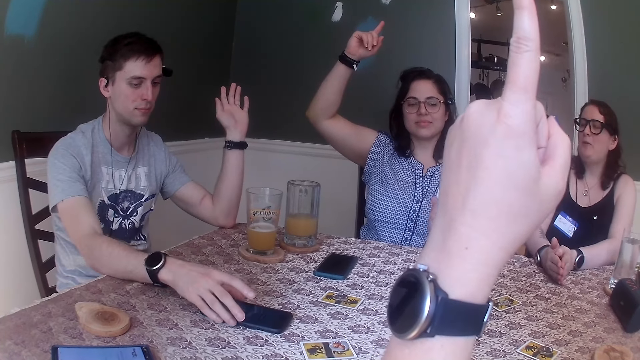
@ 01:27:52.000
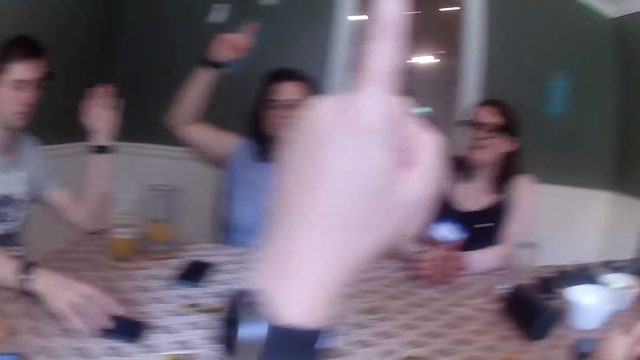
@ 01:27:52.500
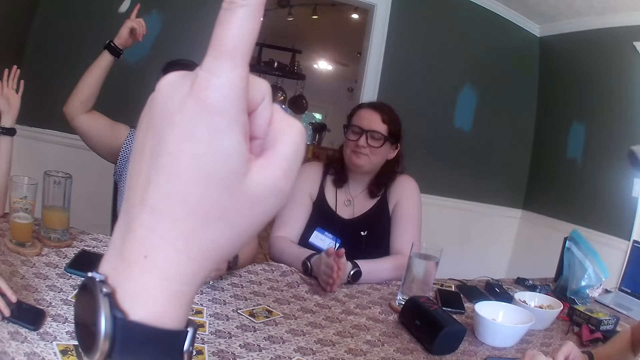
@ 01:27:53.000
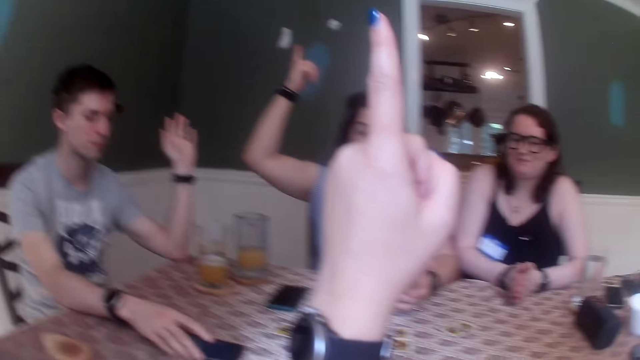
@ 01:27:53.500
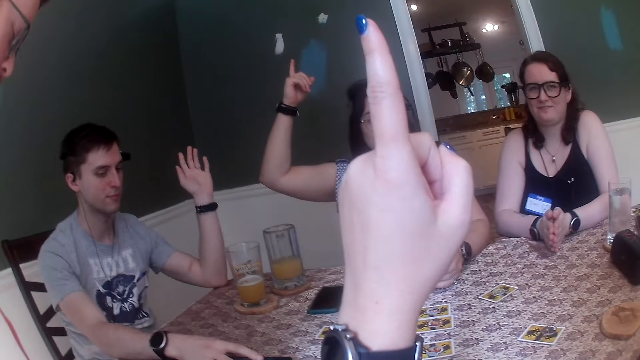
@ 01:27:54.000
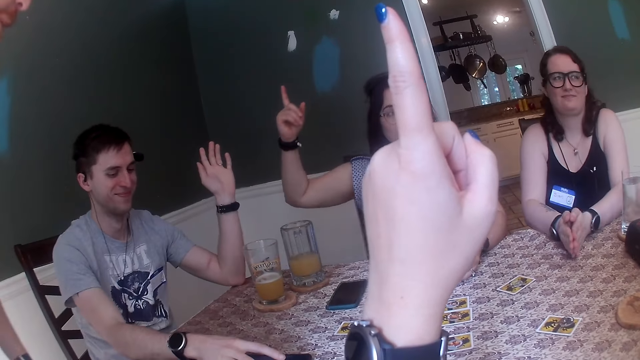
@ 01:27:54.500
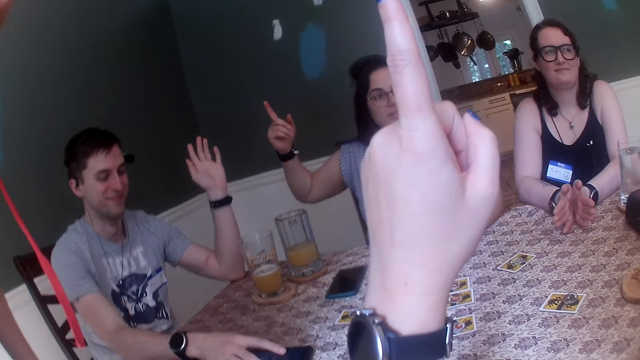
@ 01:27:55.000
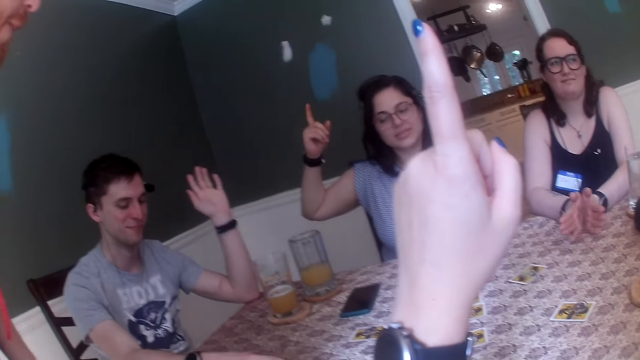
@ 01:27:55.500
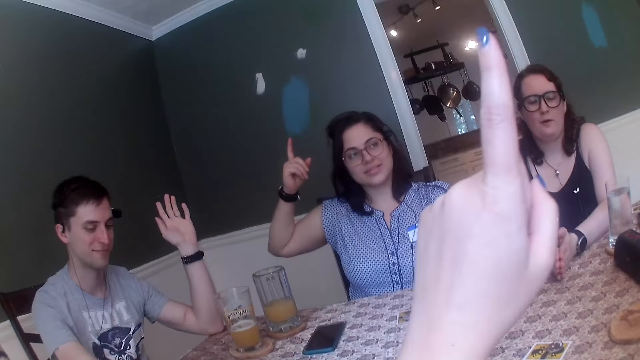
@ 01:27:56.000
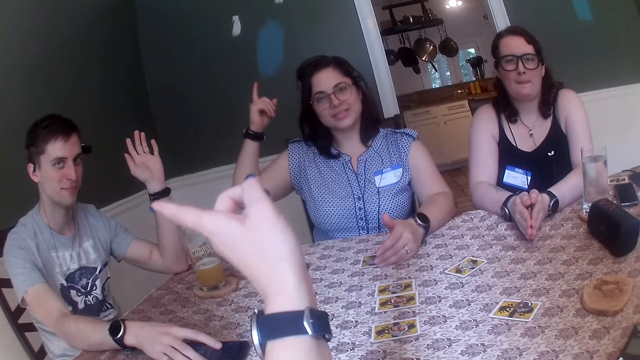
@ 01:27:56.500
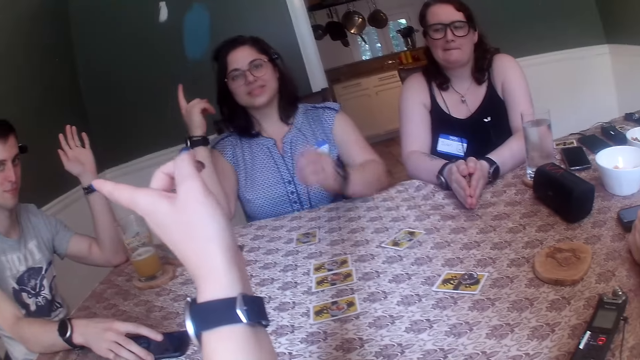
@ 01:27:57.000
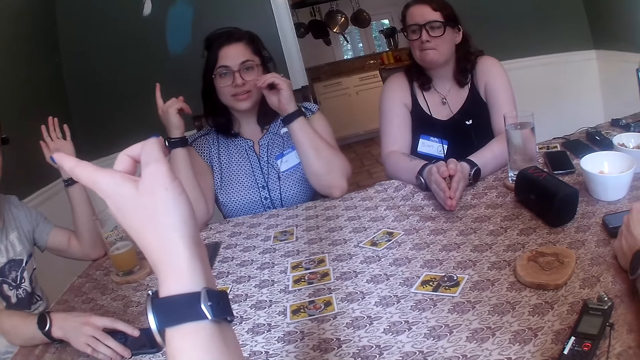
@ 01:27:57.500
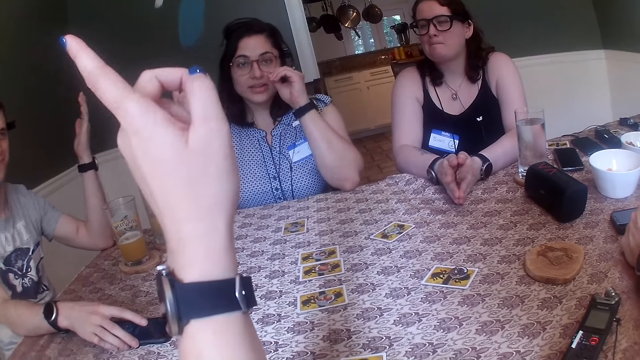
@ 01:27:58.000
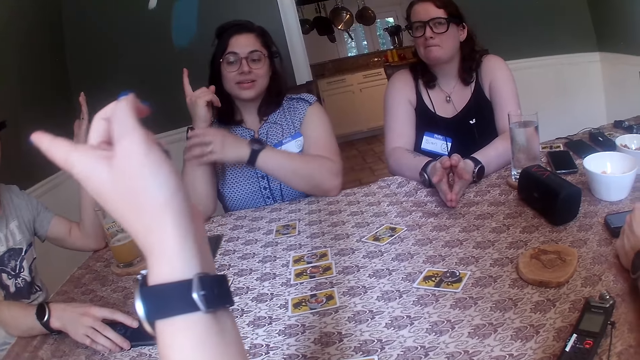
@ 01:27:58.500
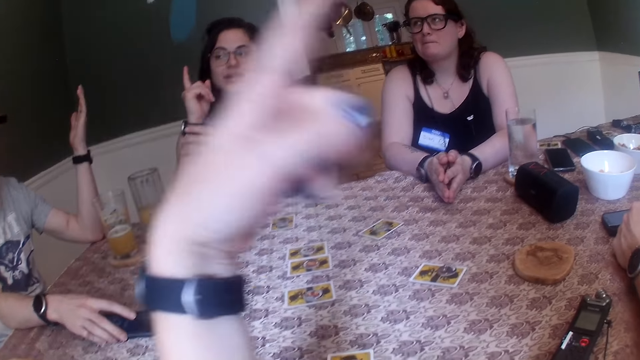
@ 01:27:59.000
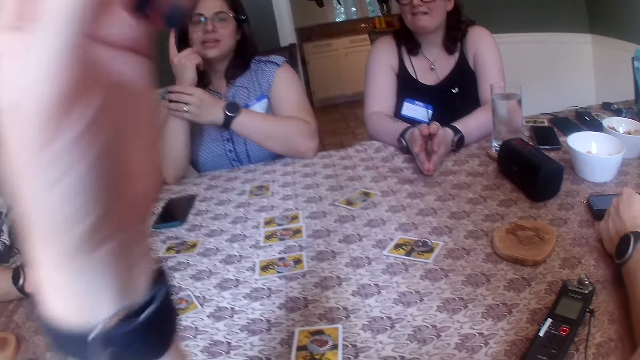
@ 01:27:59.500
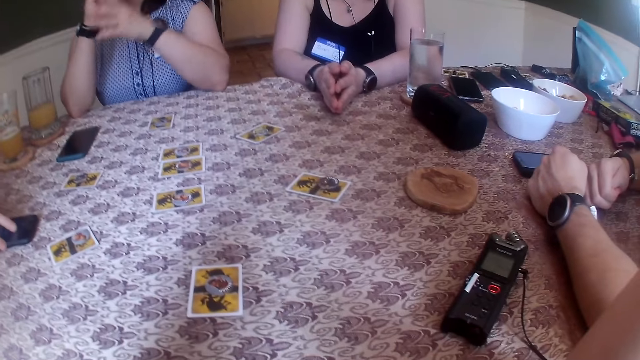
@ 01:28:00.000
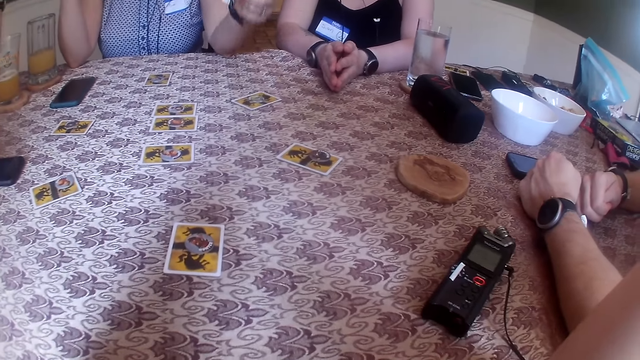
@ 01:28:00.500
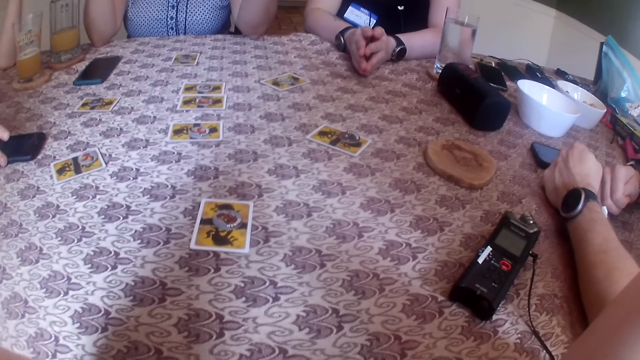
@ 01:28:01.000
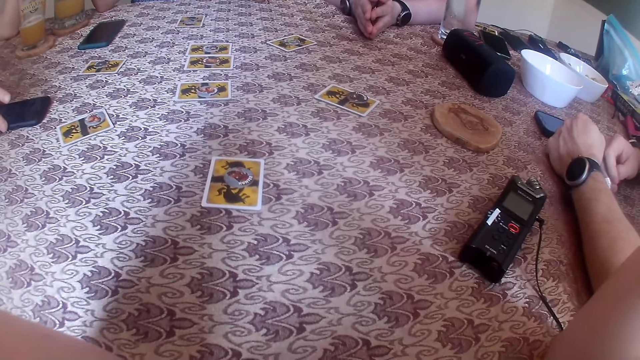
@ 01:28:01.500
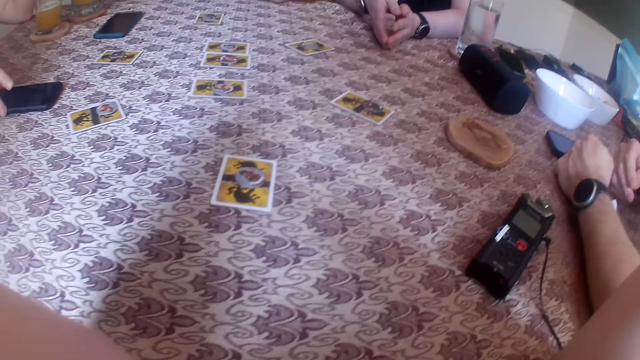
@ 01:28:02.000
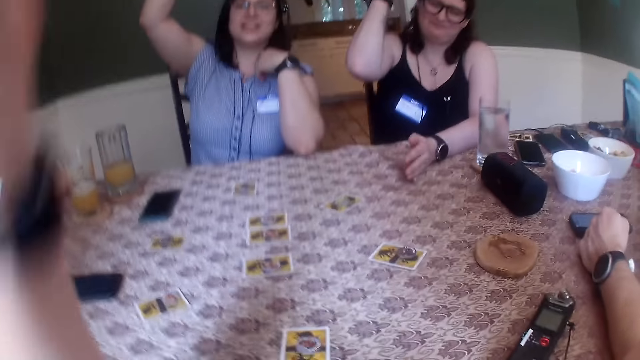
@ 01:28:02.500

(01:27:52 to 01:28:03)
A man holds the phone on the table with his right hand. A woman claps her hands. Another woman adjusts her eyeglasses with her left hand.

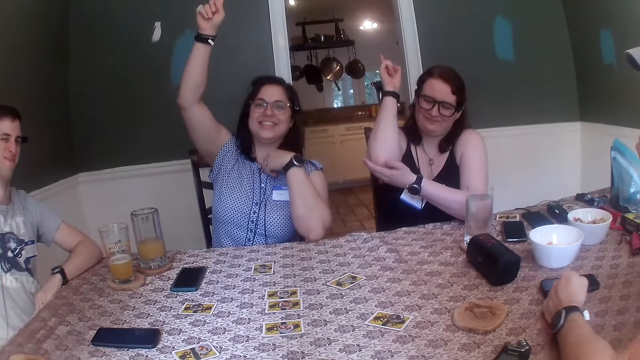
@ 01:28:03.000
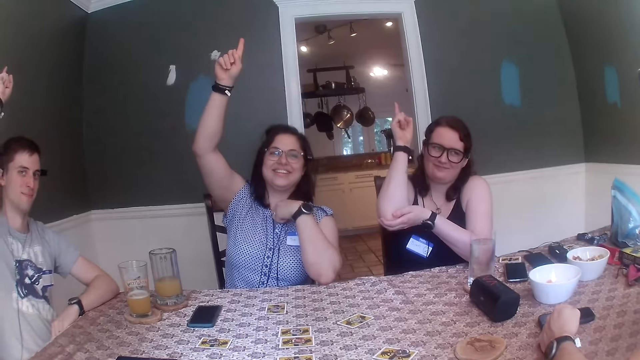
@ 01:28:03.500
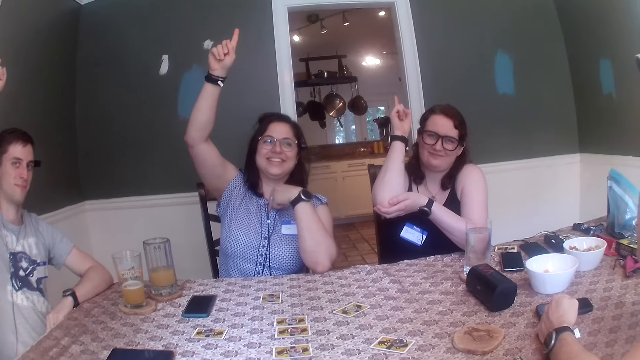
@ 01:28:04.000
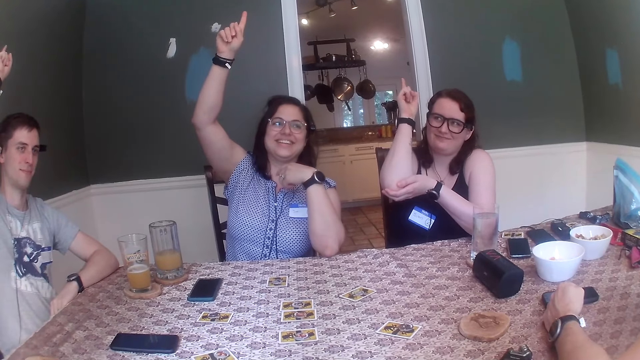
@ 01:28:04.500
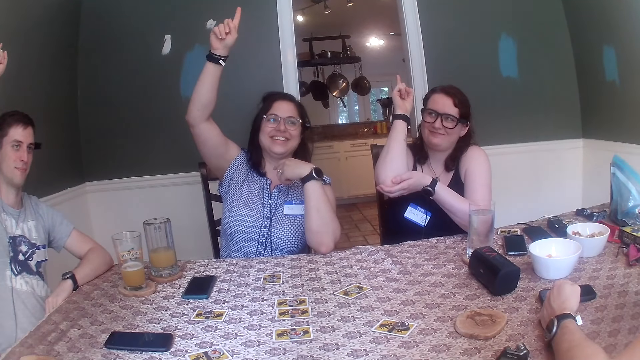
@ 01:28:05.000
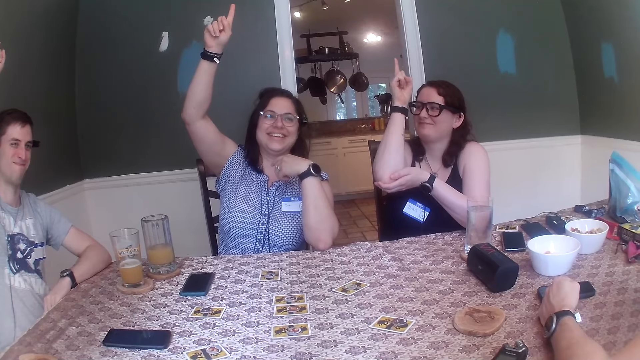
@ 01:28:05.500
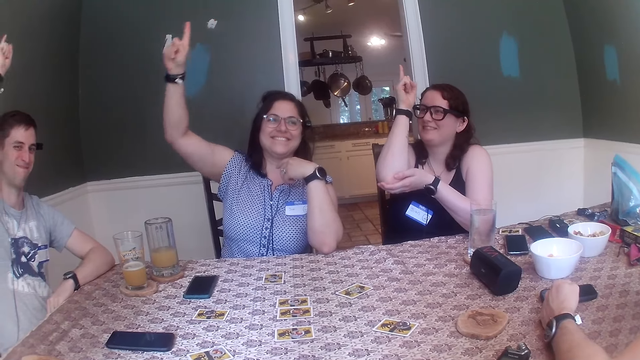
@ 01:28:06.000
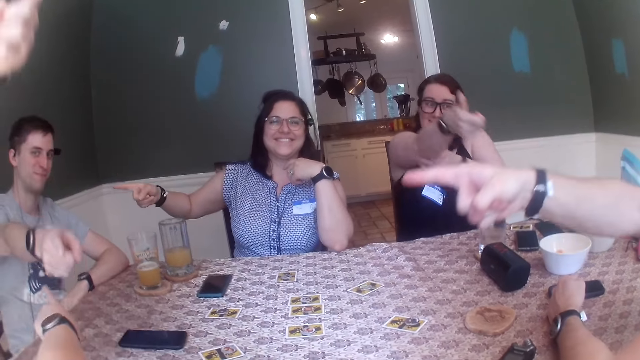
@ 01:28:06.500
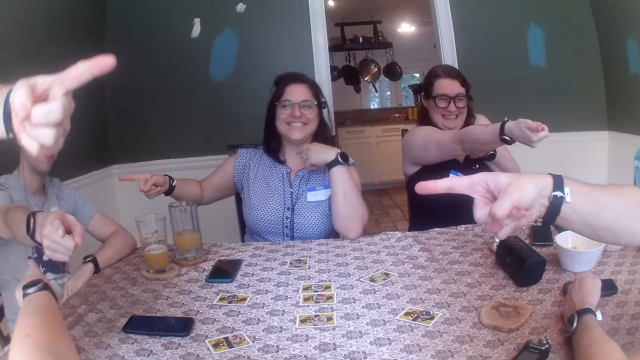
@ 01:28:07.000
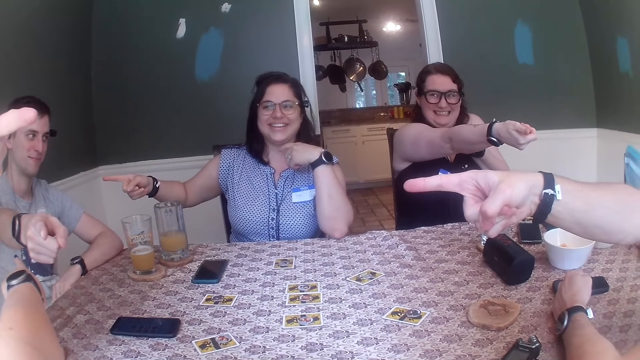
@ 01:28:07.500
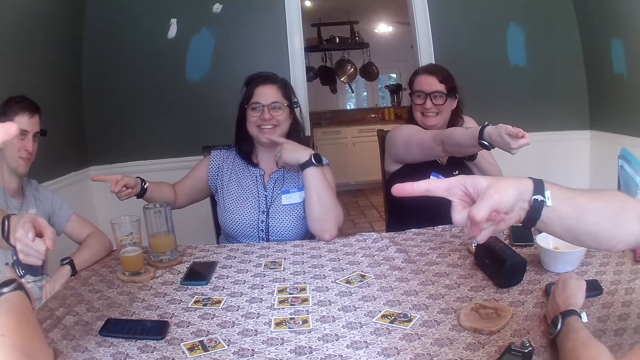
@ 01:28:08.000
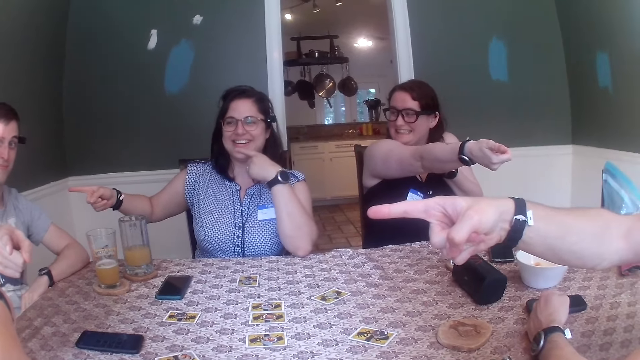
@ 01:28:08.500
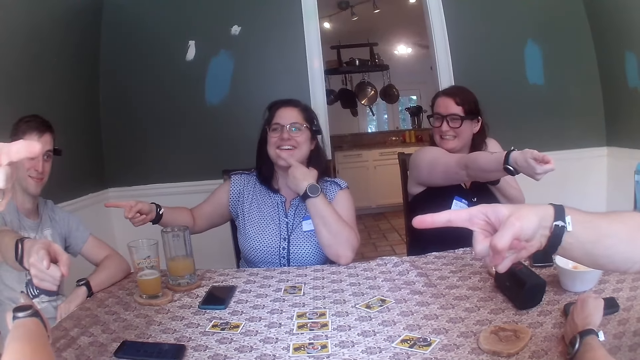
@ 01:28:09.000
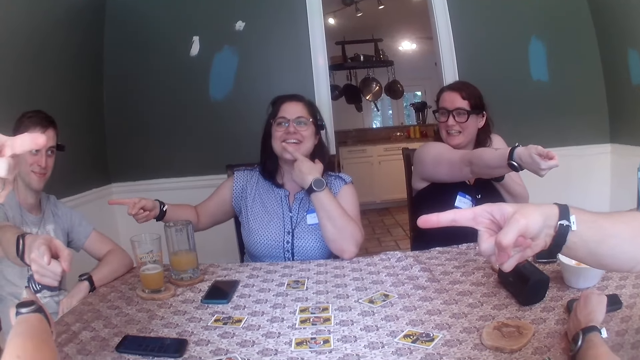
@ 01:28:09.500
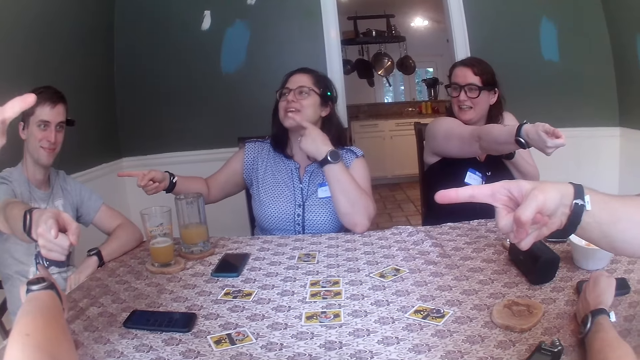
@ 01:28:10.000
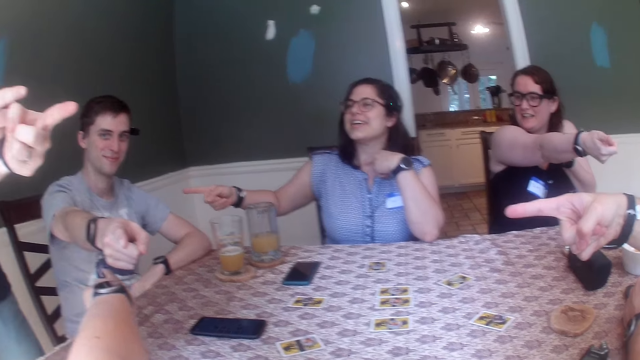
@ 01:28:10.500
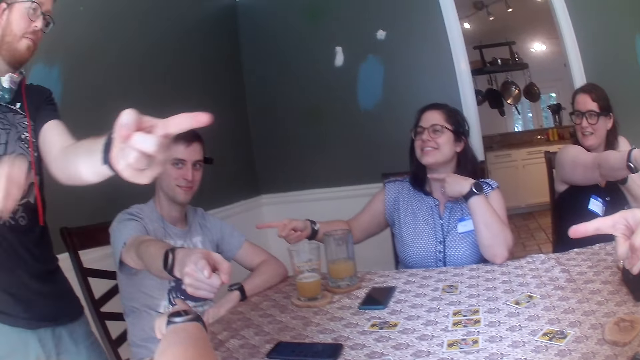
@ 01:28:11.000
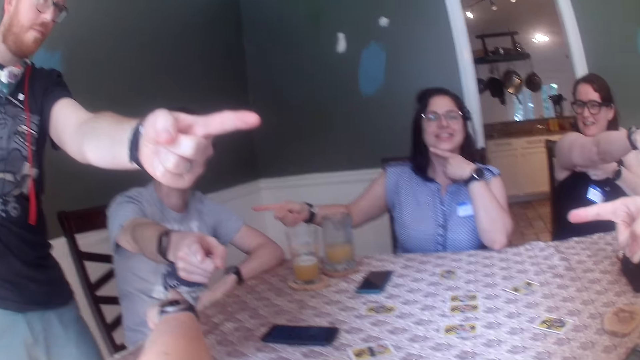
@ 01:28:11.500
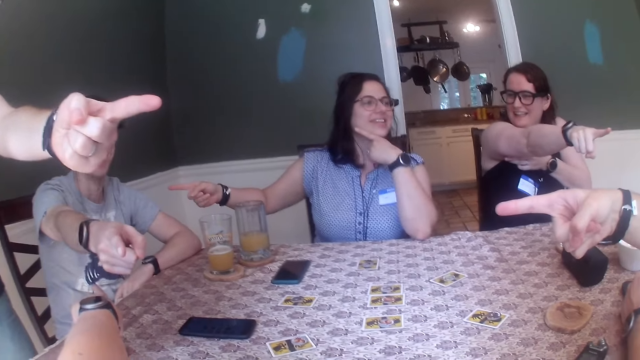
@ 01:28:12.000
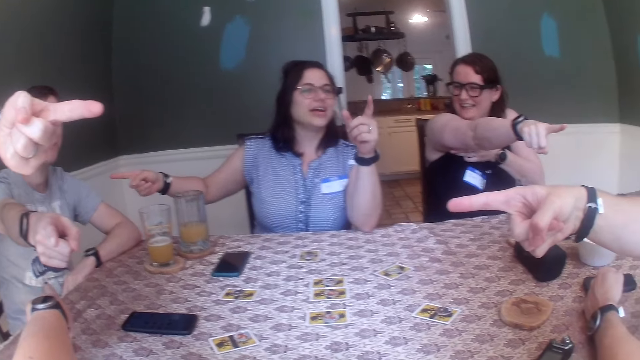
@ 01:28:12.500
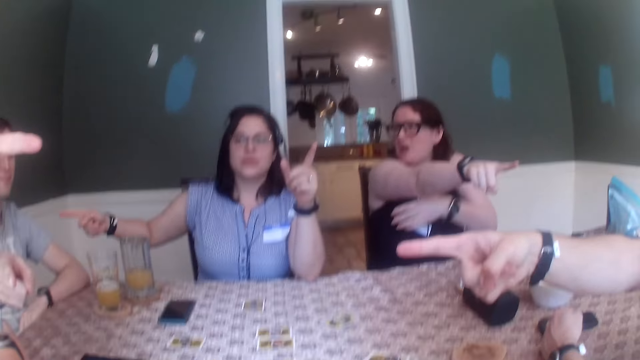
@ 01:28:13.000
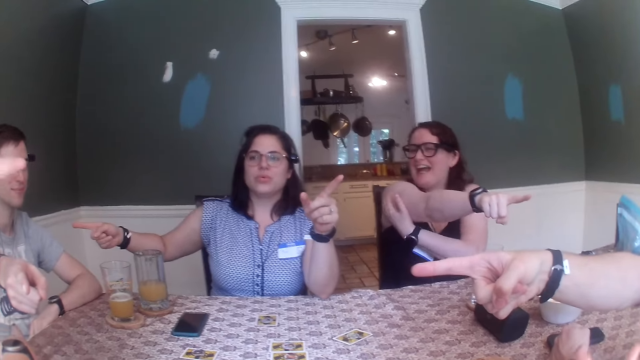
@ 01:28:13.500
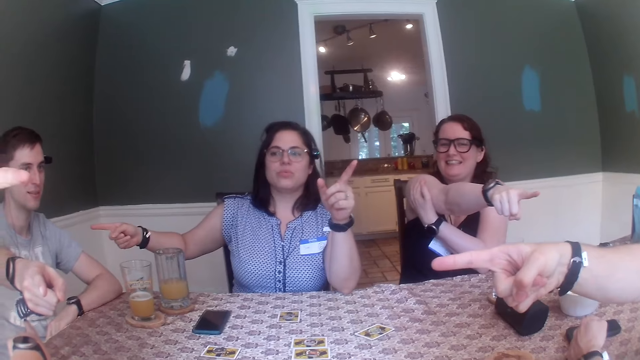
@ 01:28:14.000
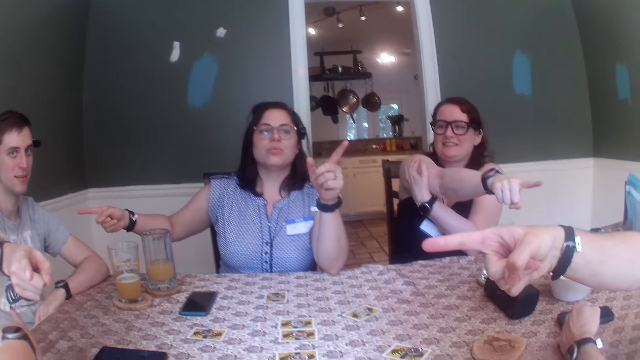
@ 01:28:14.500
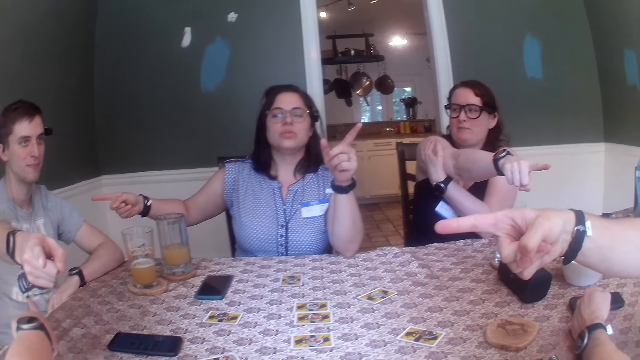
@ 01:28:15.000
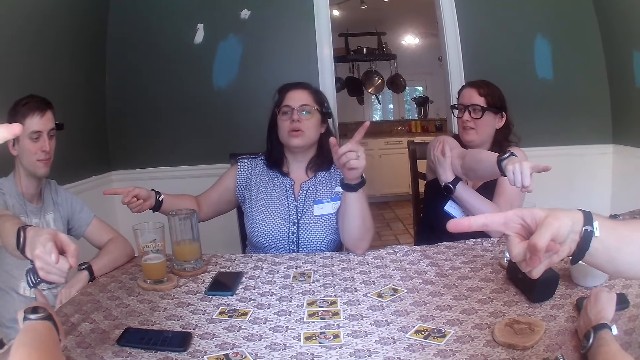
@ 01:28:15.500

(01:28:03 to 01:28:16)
A man points to another man. The other man points to the camera wearer. The camera wearer points to the other man. A woman points to the first man. Another woman points to the other man. A third man points to the first man.
